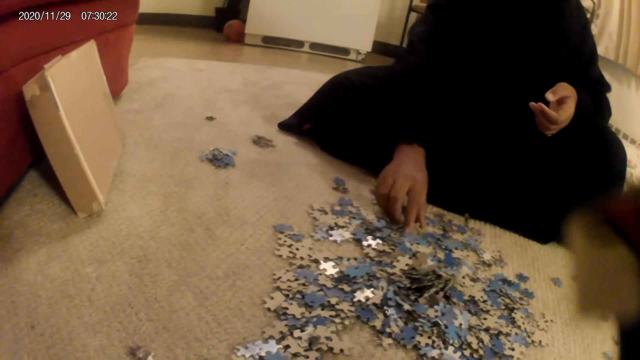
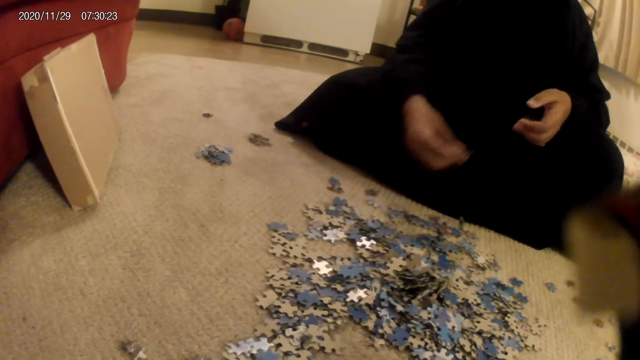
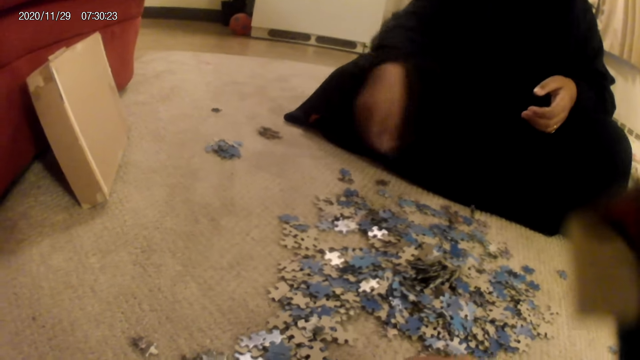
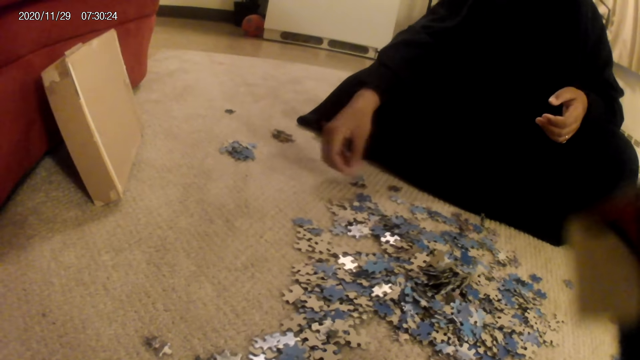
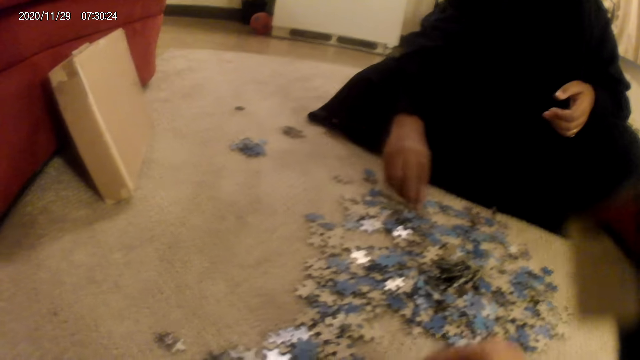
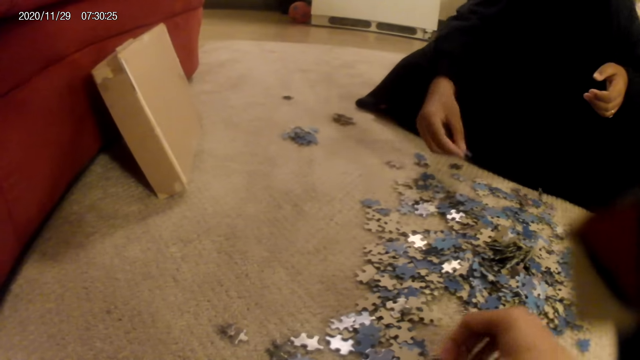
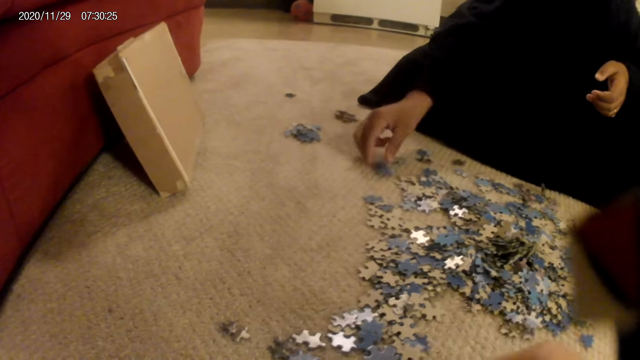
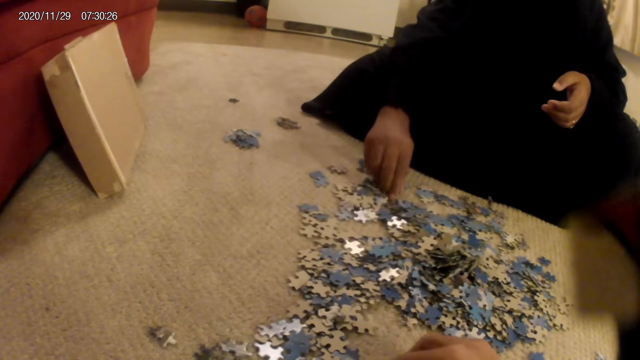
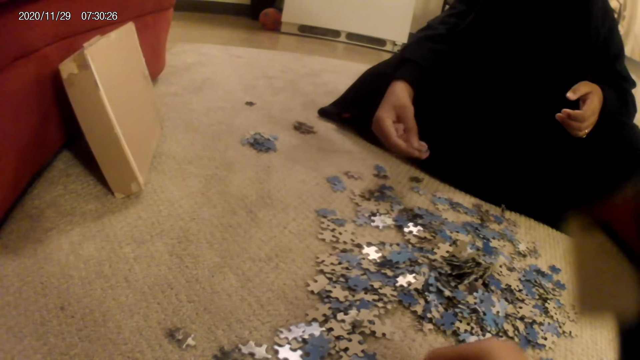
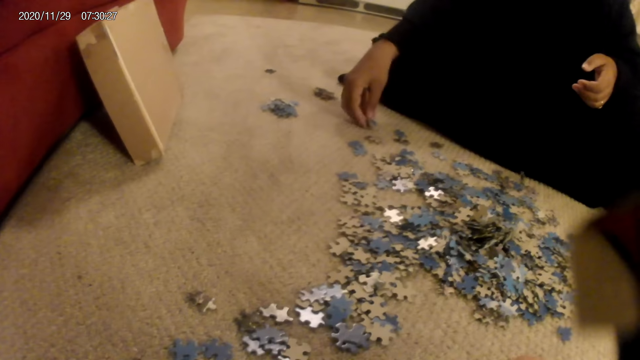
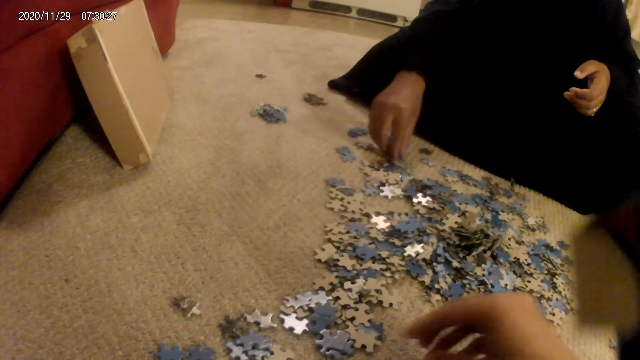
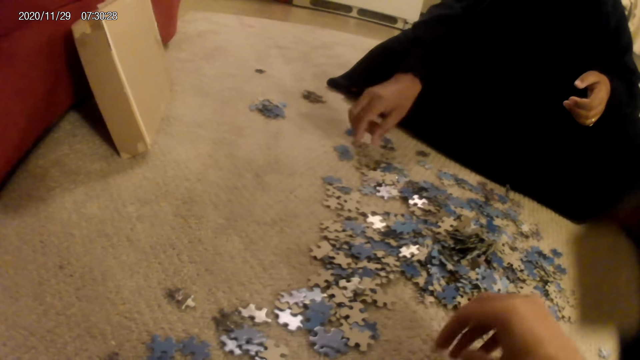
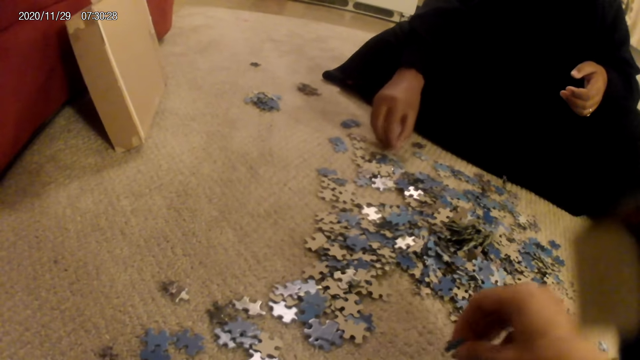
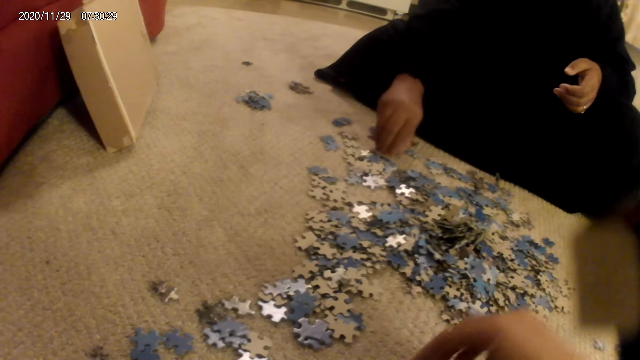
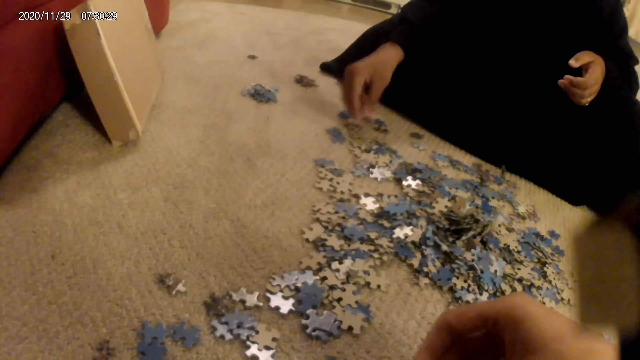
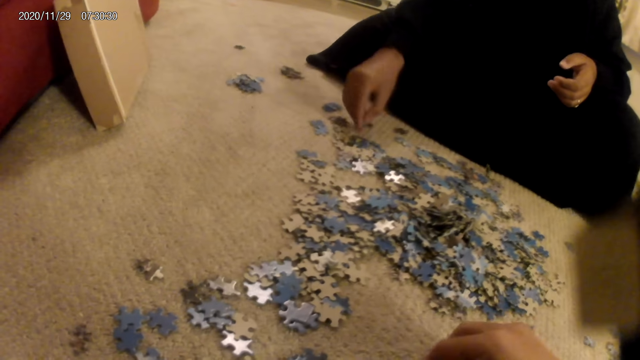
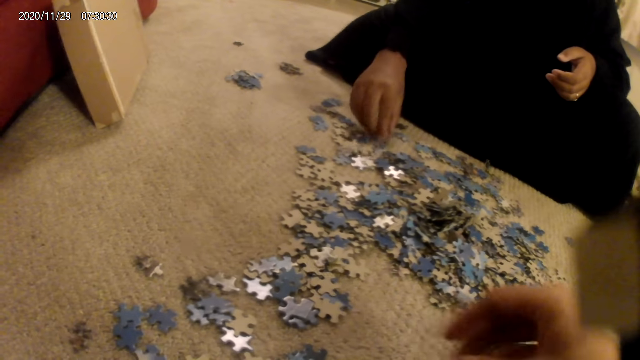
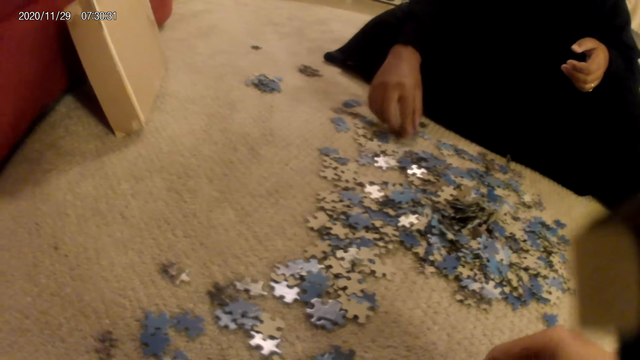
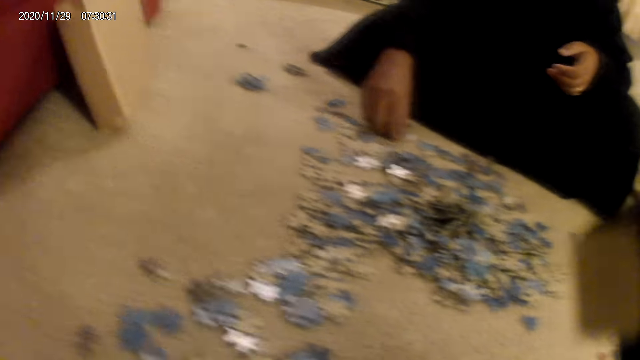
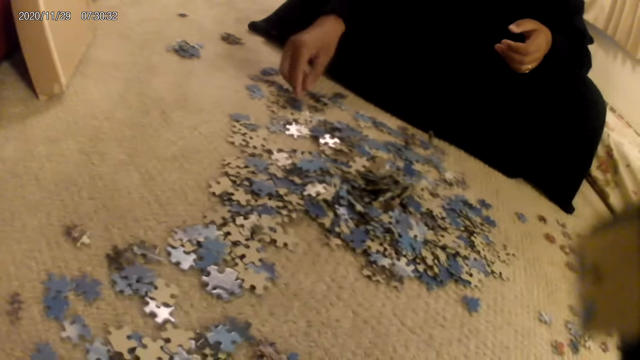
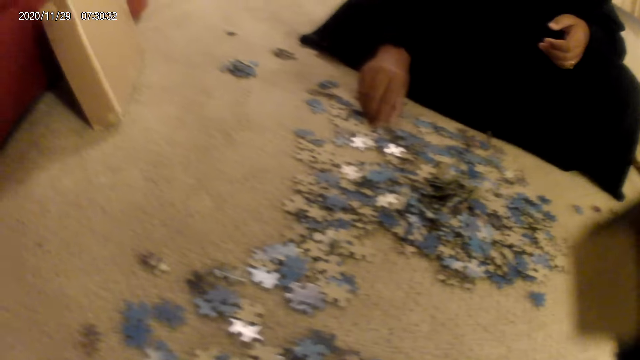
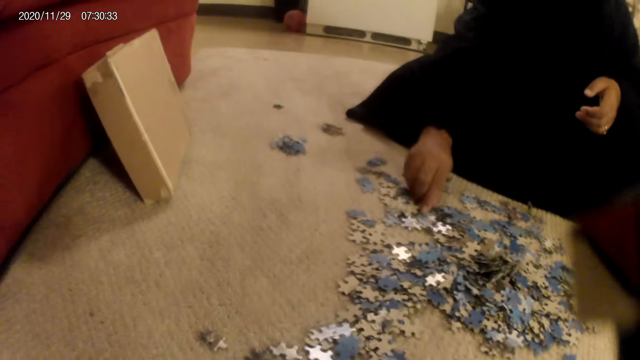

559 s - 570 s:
The woman picks the card or jigsaw pieces from the floor and places the card on the floor. The camera wearer moves the card on the floor. They turn the jigsaw pieces. They pick the card from the floor. The woman moves the cards on the floor and turns the jigsaw pieces.

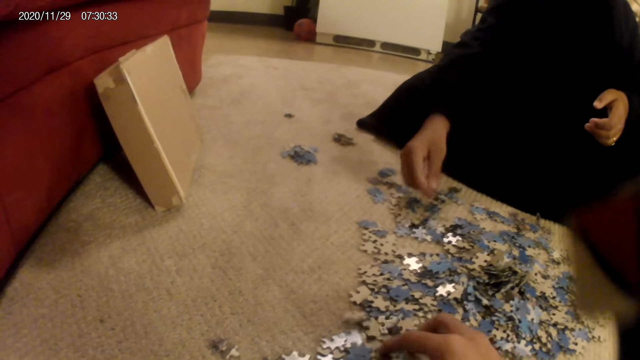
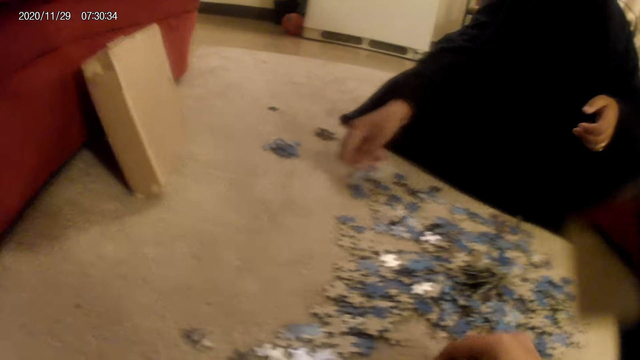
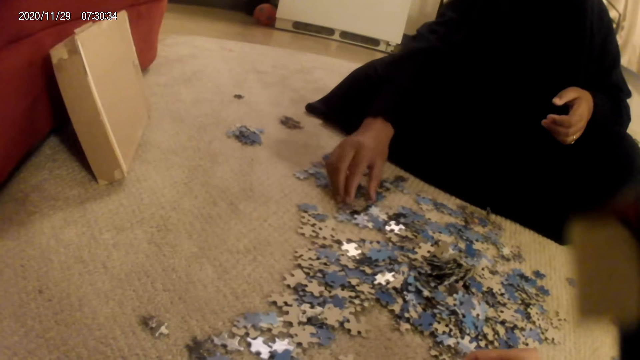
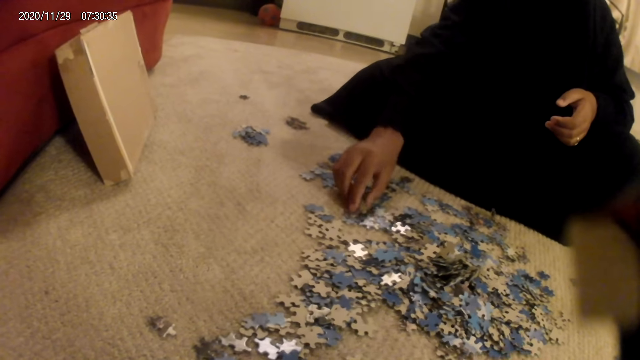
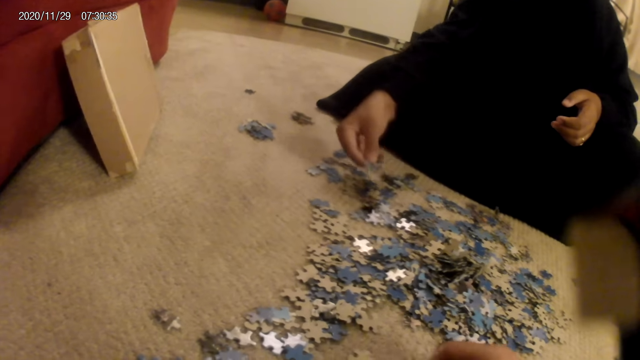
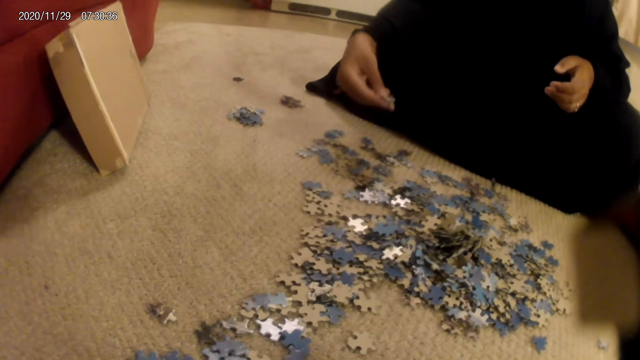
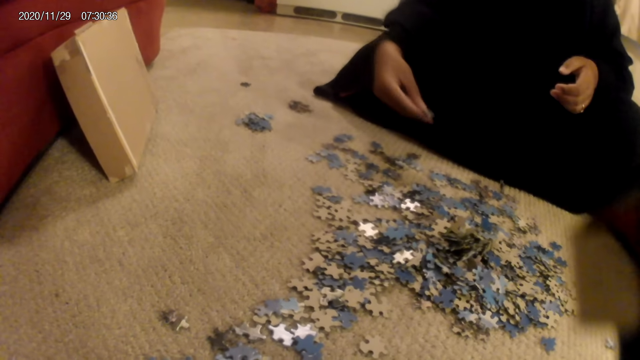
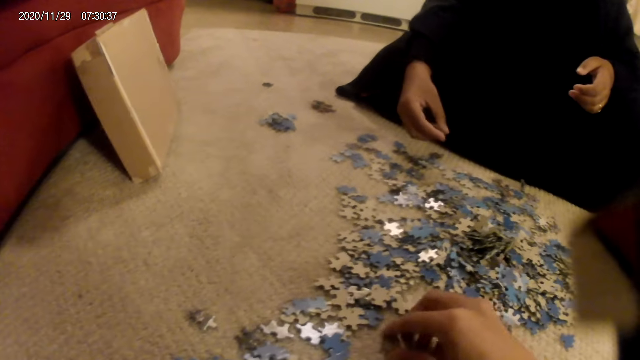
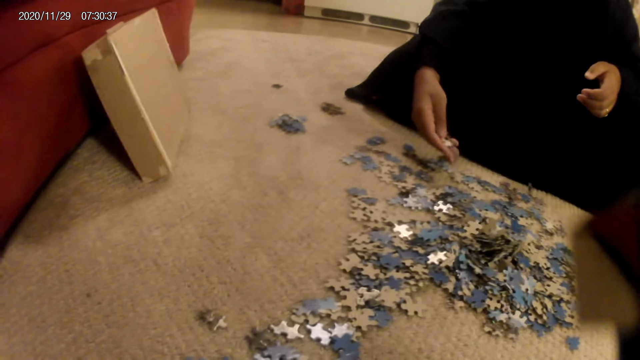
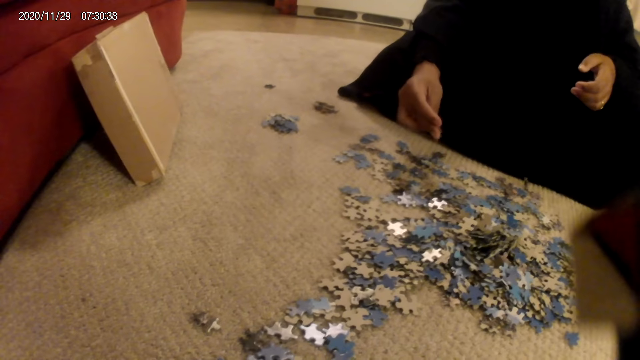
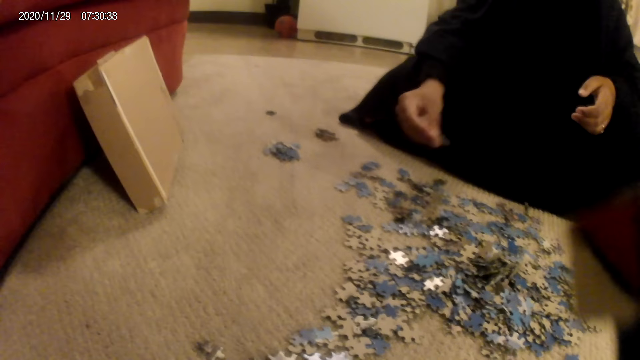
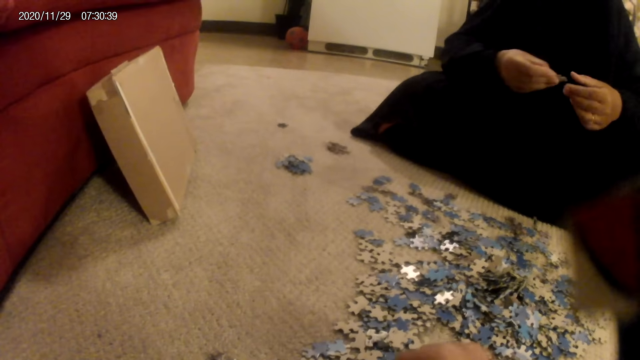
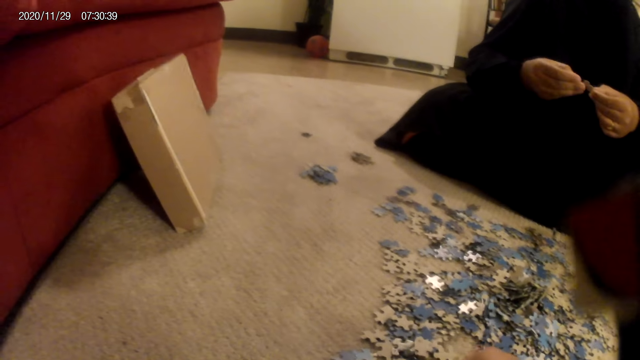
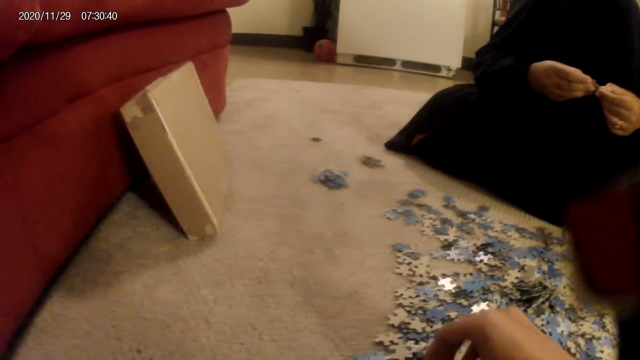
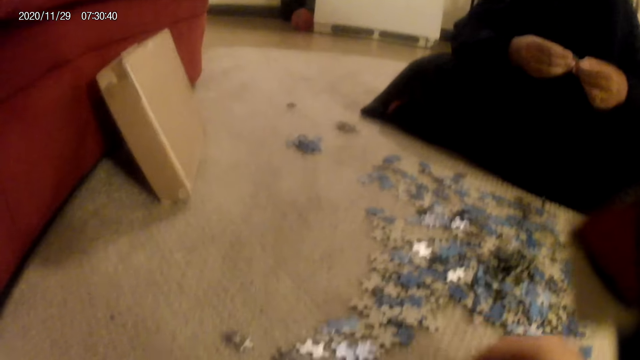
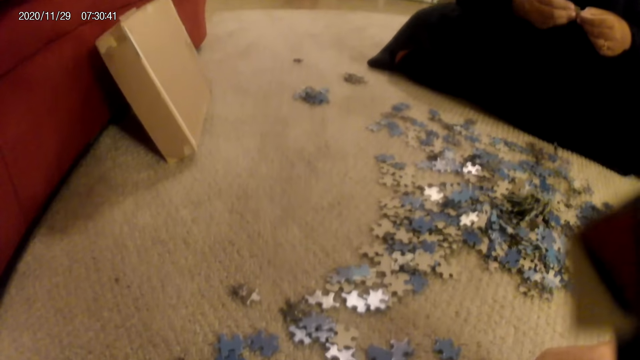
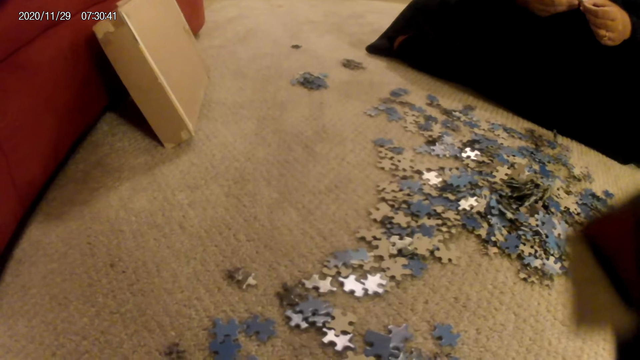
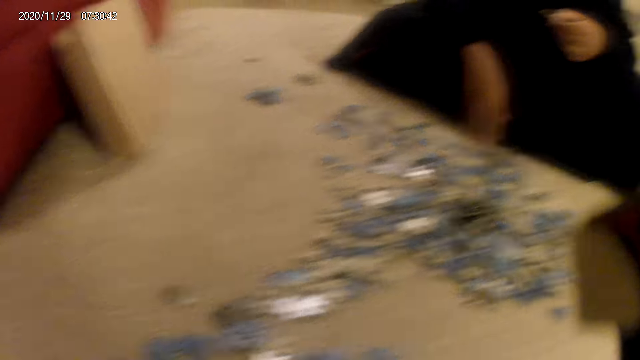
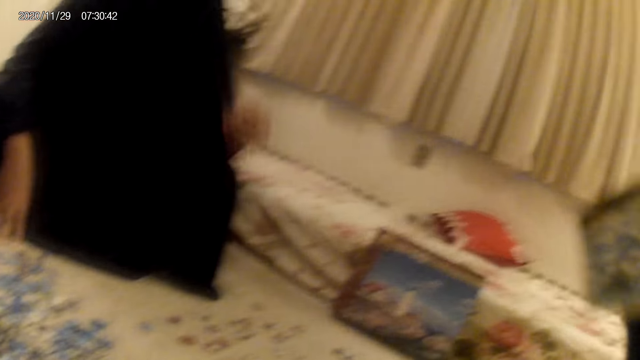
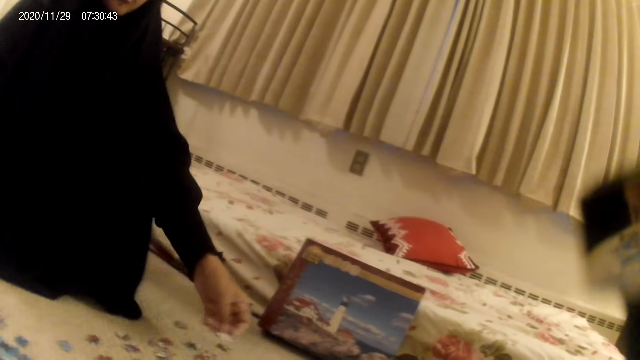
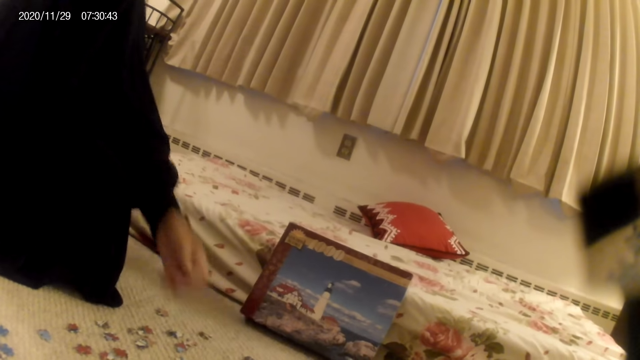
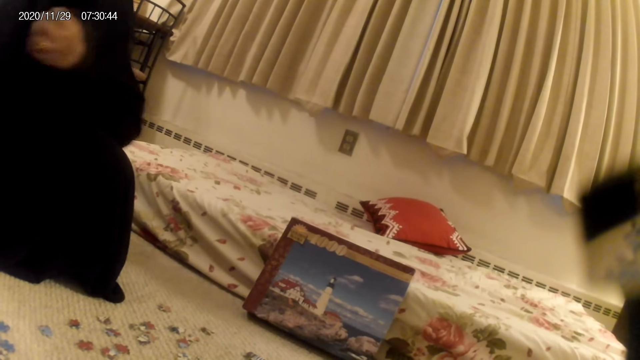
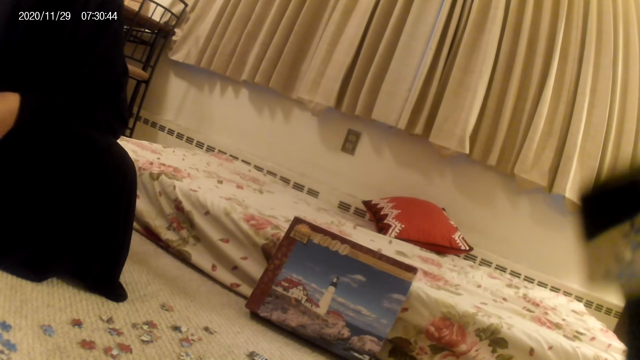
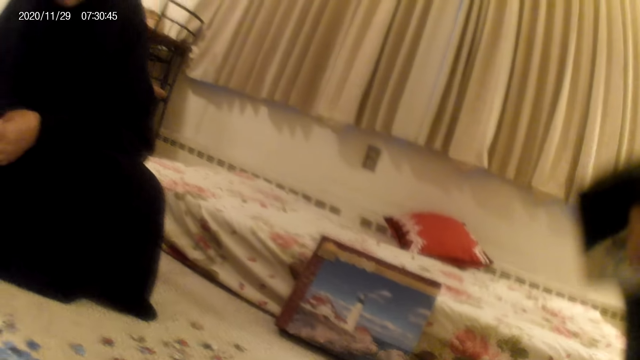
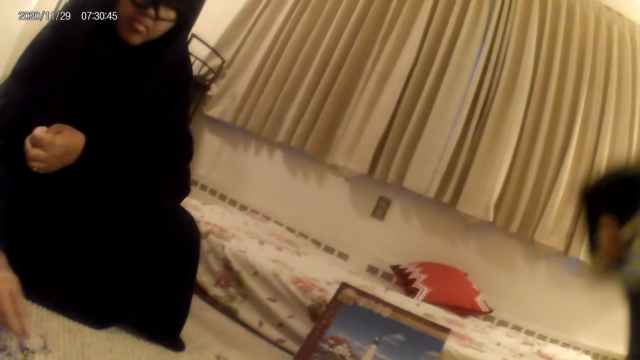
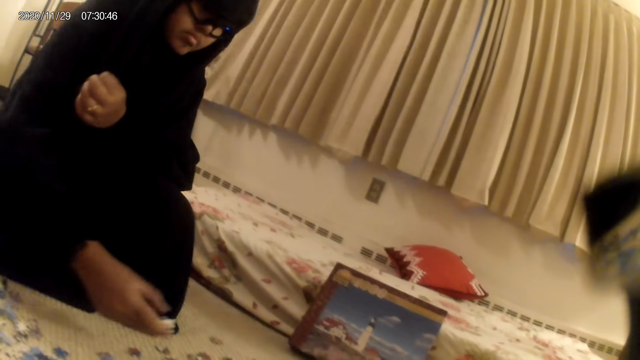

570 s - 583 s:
The camera wearer moves the cards on the floor. The woman picks a card or jigsaw pieces from the floor. The camera wearer picks the card from the floor. The woman looks at the jigsaw pieces. The camera wearer holds the card on the hand, places the card on the floor and looks around. The woman puts down the jigsaw pieces and does something.
